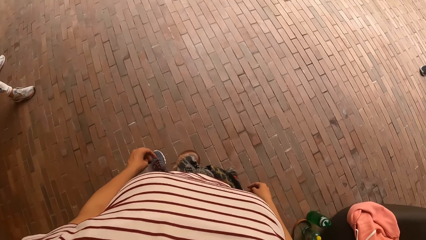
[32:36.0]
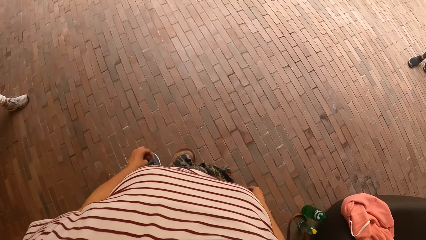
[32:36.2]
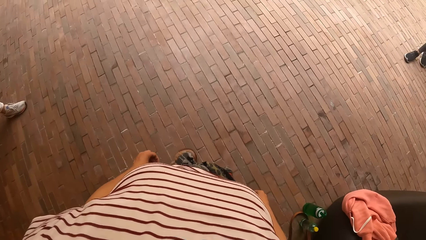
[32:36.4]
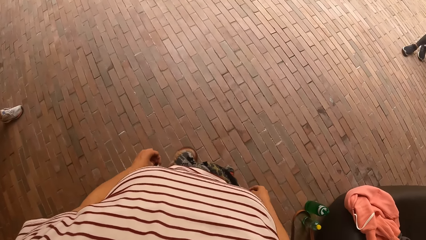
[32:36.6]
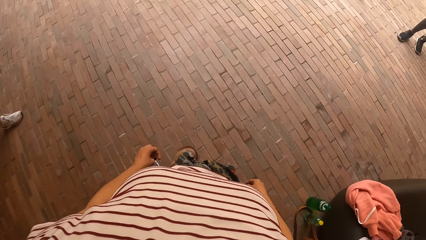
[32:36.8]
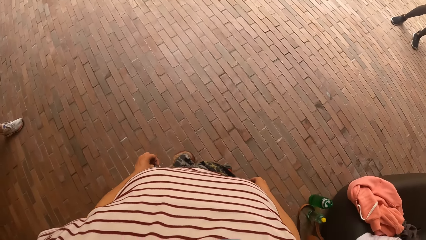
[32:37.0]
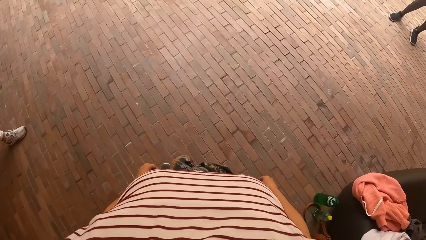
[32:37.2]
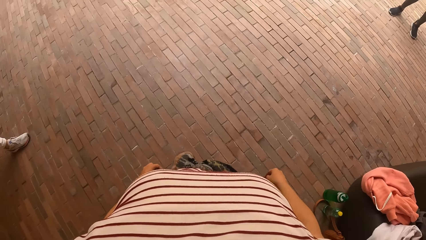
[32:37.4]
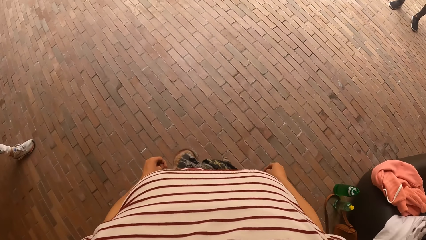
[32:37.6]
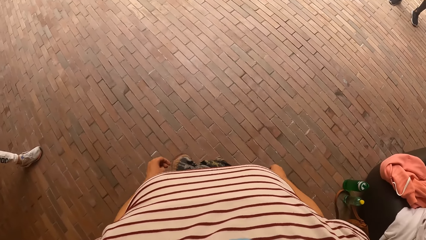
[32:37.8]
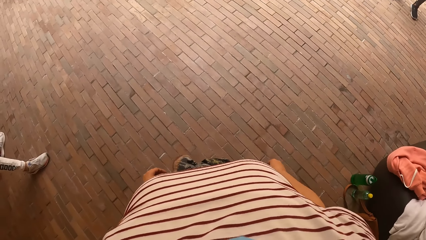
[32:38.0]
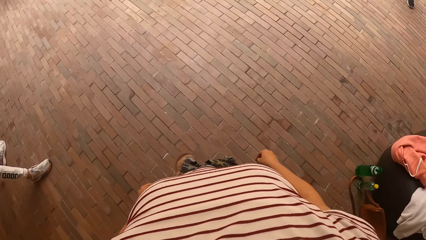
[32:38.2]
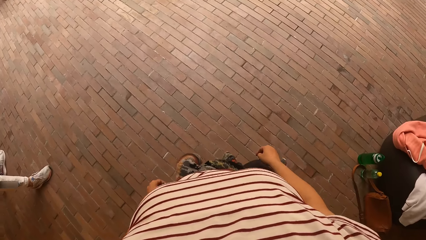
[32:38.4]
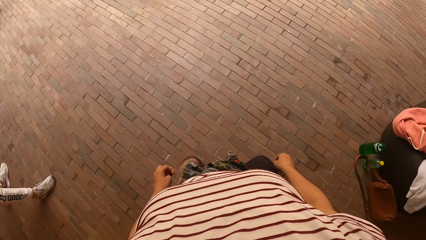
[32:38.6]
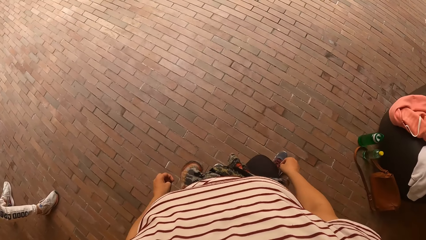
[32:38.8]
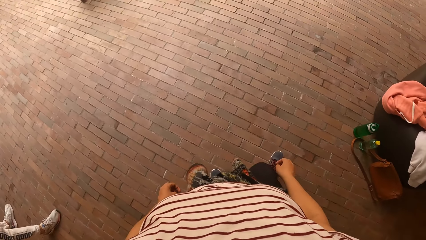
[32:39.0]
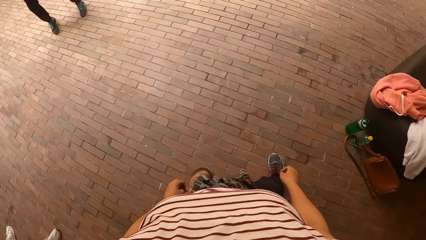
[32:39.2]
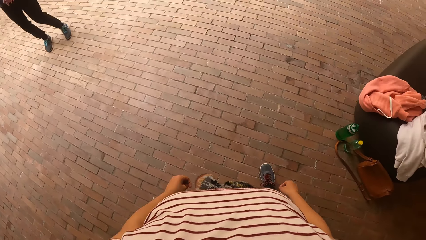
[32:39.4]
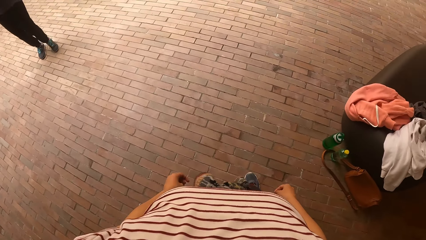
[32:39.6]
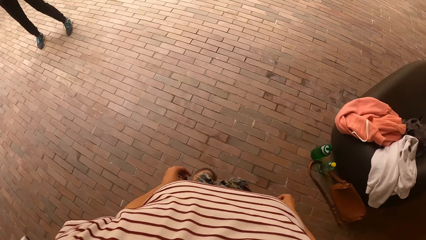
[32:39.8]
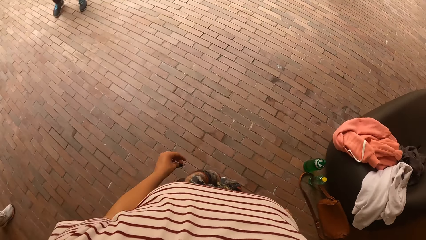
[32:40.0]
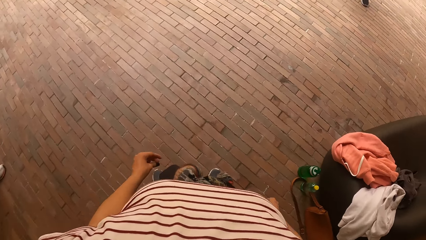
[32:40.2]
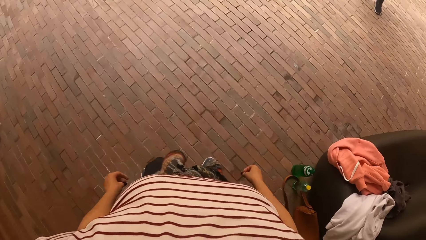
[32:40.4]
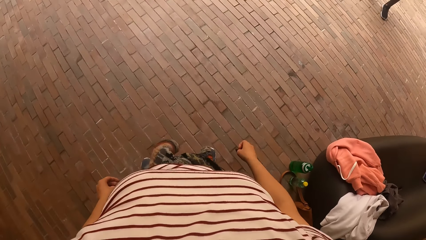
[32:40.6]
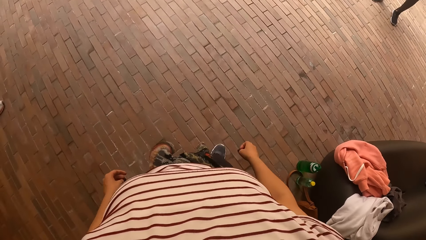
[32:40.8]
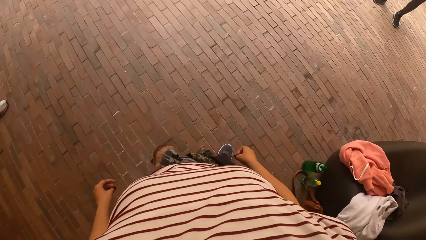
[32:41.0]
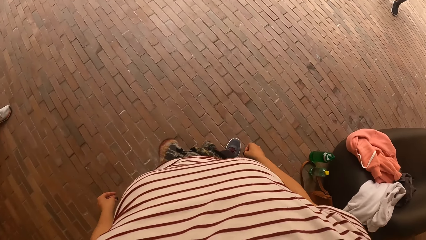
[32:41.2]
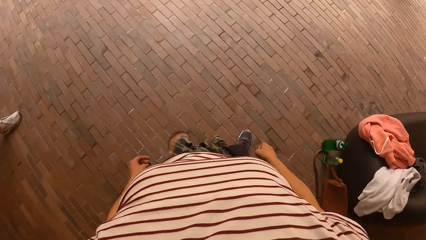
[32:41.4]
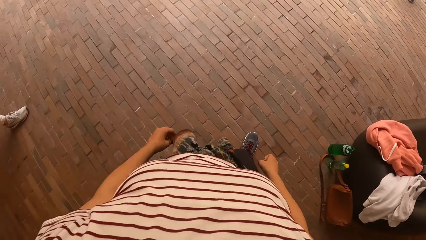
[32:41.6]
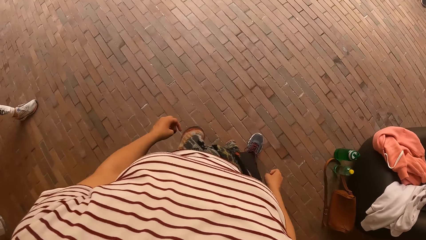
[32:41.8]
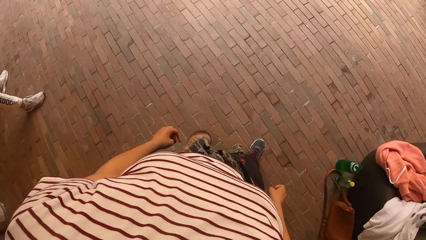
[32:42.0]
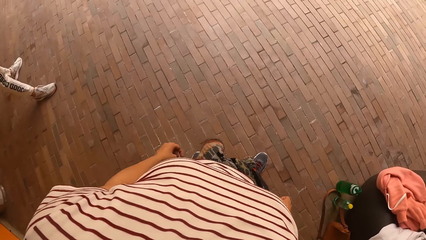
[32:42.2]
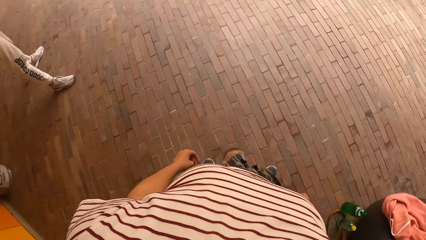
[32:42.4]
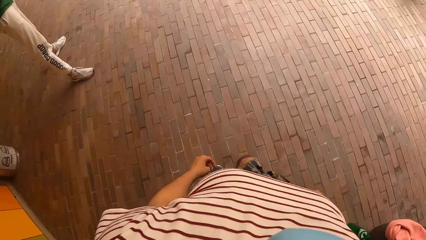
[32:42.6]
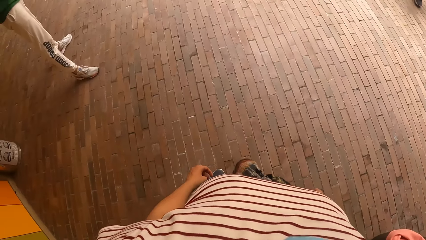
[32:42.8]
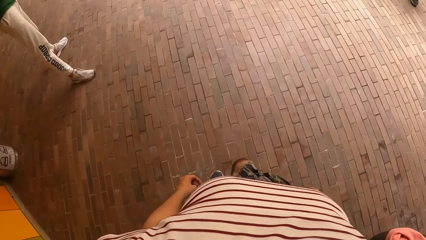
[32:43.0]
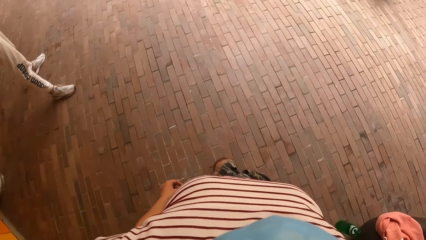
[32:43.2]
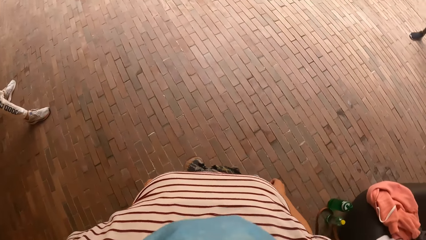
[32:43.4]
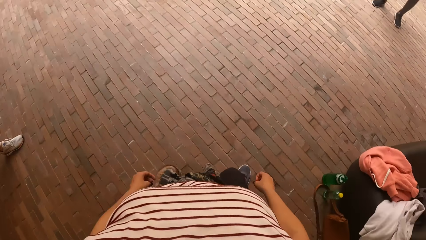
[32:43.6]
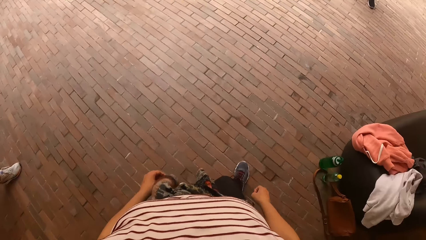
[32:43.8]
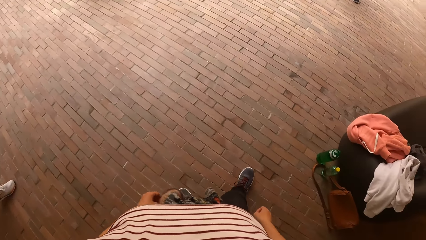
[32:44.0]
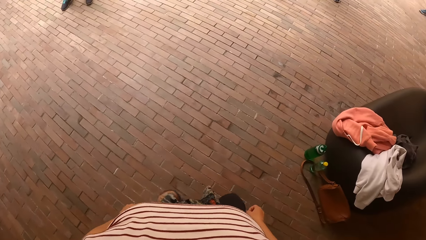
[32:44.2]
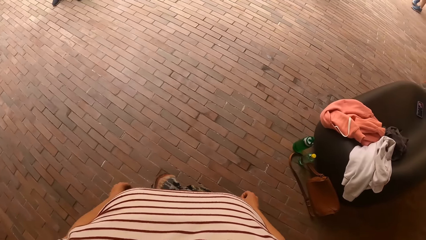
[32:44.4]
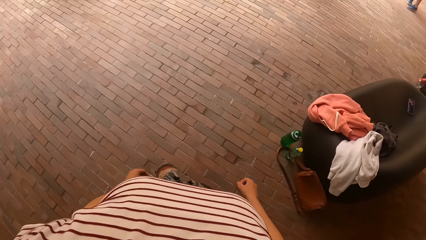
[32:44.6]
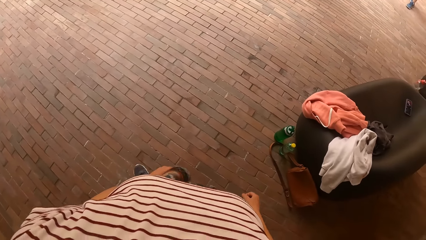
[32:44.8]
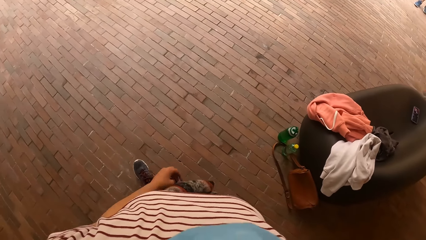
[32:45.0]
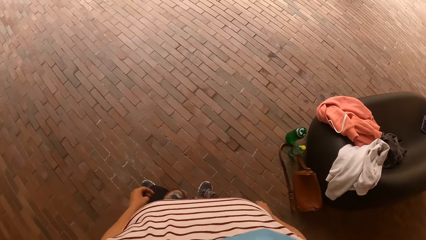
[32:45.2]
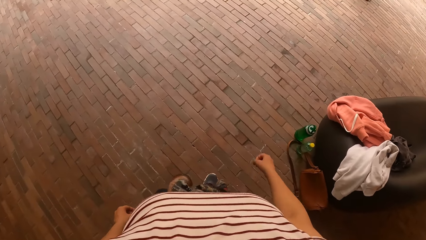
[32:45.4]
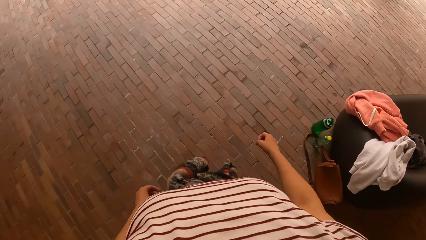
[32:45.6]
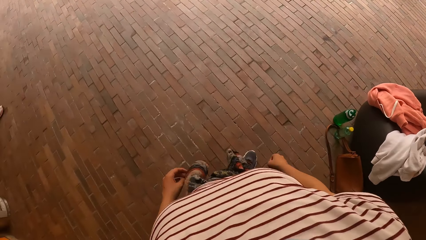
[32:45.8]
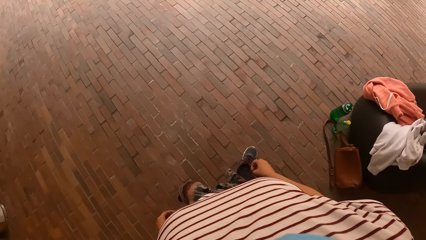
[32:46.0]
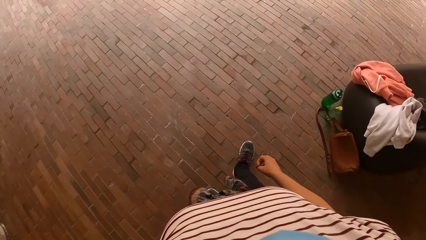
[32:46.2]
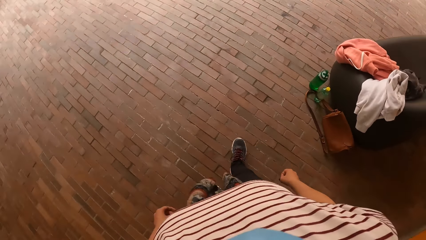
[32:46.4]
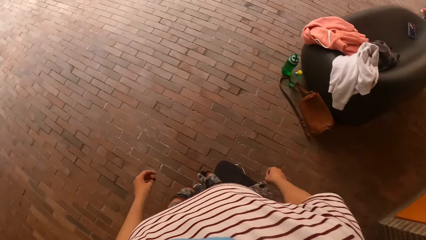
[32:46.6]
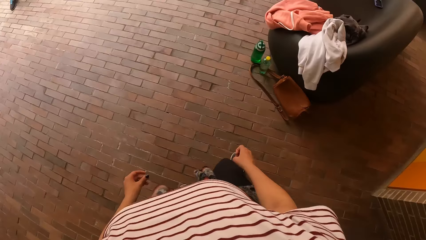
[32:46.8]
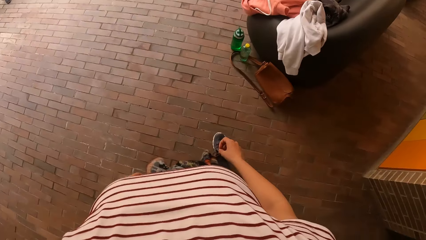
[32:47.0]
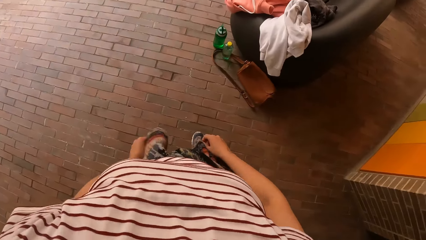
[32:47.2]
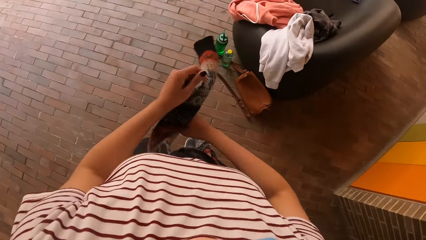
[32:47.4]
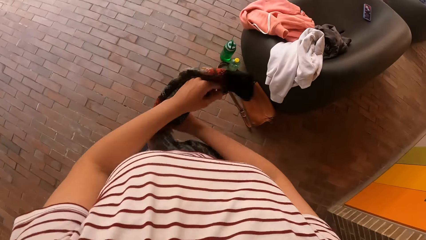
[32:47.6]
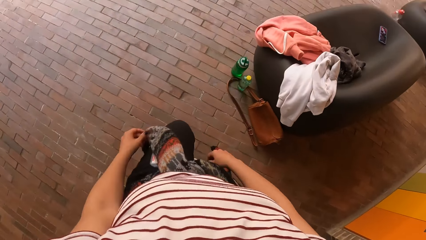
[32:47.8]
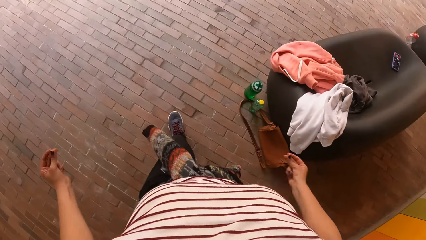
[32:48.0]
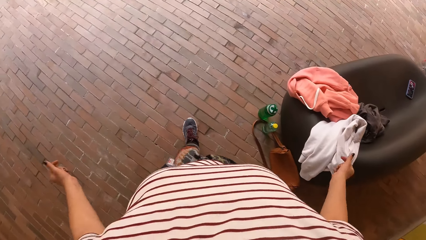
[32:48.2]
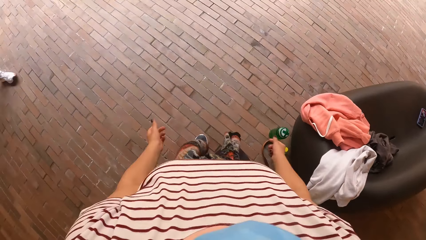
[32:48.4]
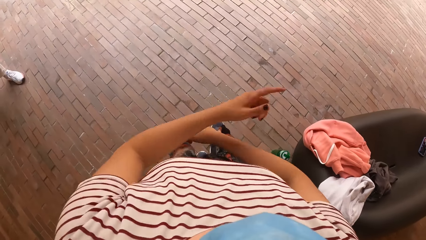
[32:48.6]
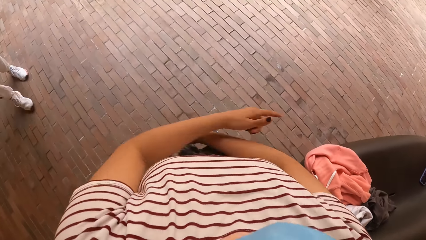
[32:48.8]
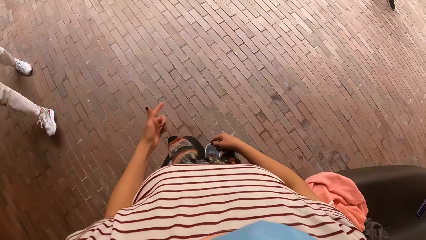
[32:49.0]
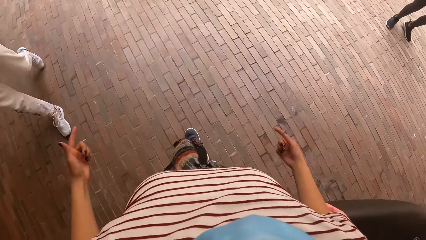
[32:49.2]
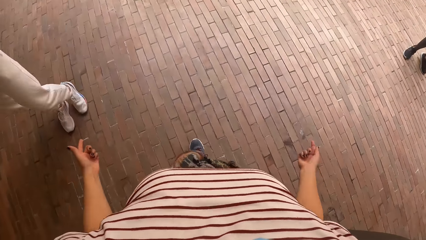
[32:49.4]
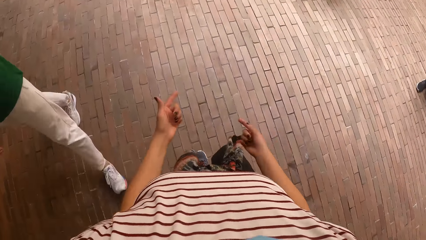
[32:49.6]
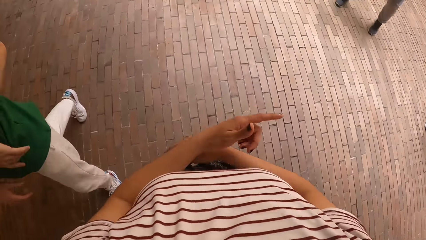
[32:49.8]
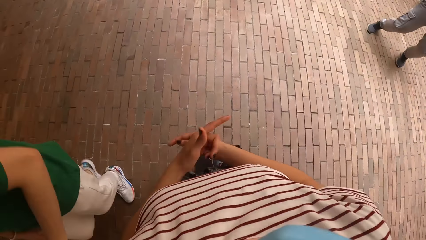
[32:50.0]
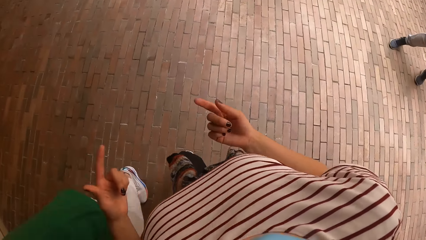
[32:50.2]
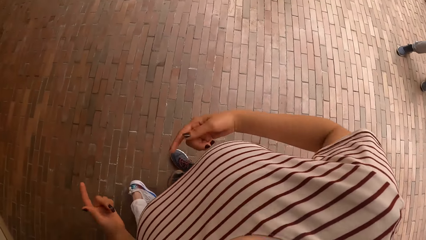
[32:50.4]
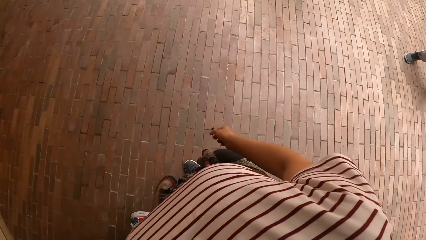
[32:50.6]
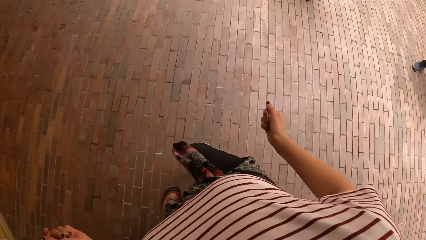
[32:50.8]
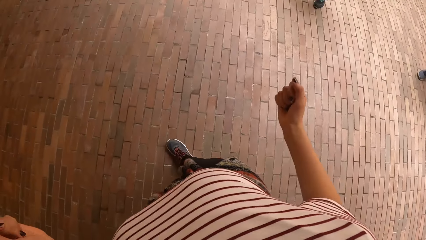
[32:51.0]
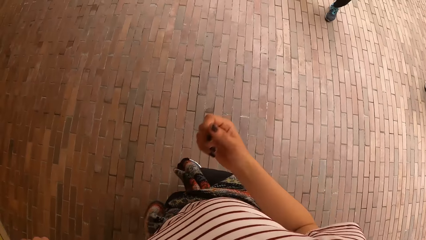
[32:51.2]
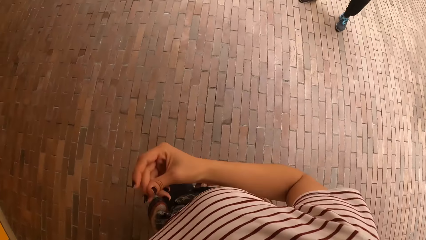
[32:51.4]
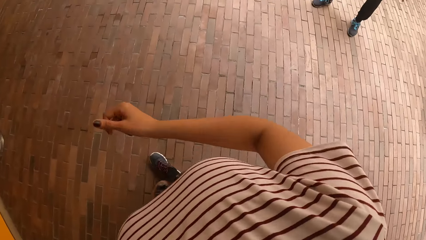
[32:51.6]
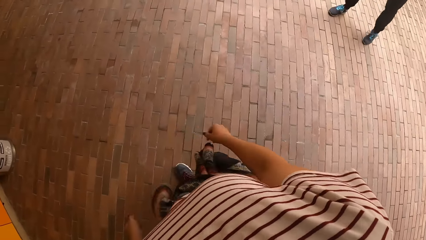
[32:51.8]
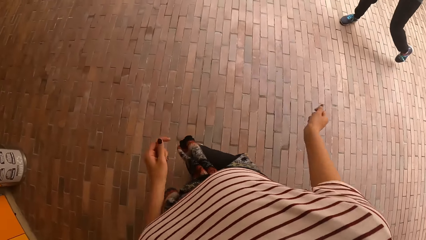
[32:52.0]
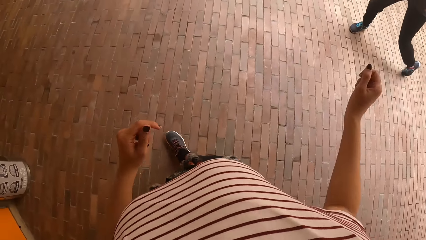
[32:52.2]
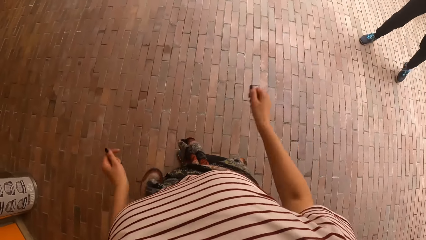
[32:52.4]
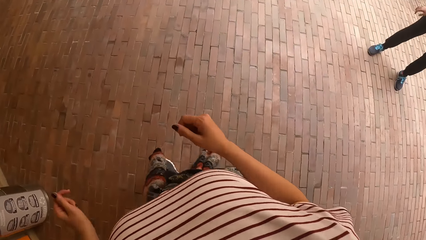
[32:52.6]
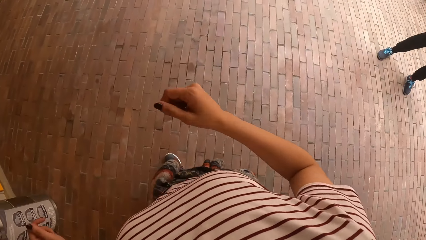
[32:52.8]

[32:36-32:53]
A man dances. The camera wearer looks around. They dance with a group of people at the dance centre. Another man walks. The camera wearer walks.
